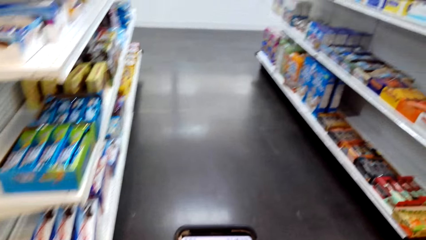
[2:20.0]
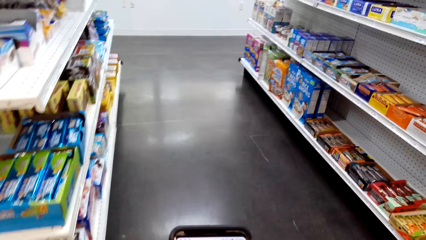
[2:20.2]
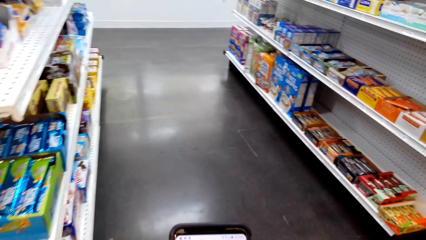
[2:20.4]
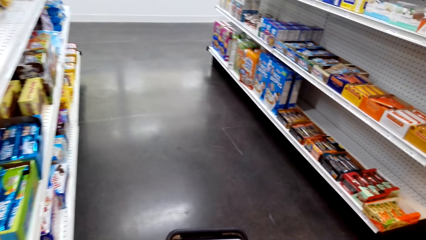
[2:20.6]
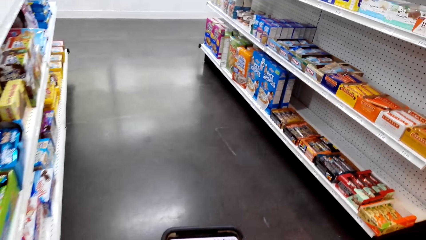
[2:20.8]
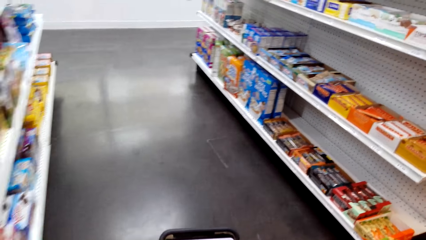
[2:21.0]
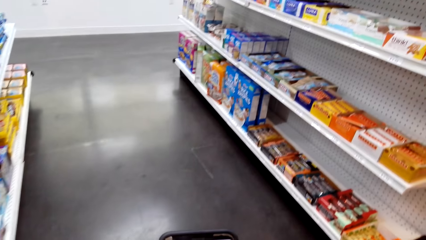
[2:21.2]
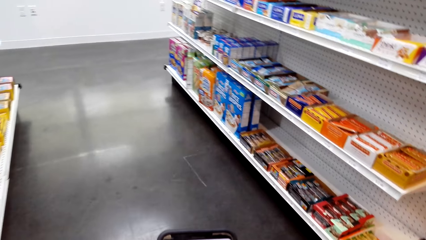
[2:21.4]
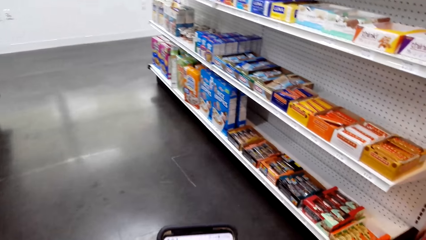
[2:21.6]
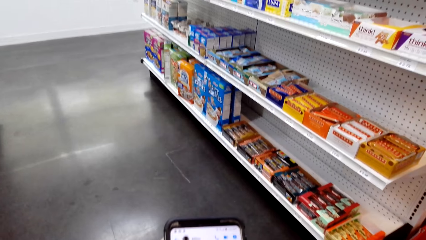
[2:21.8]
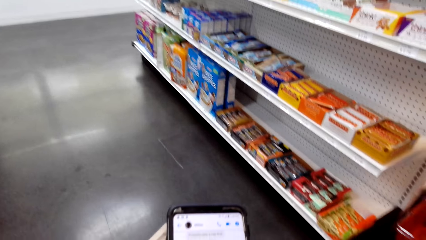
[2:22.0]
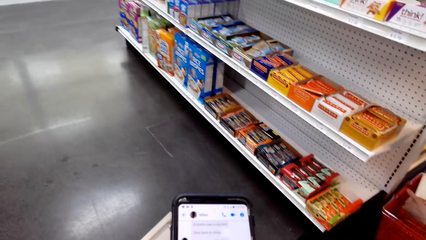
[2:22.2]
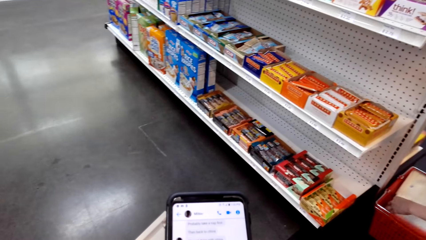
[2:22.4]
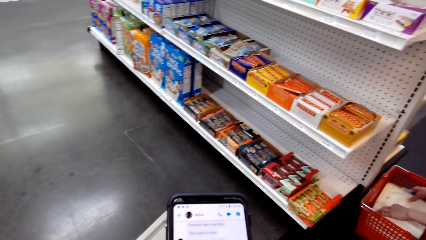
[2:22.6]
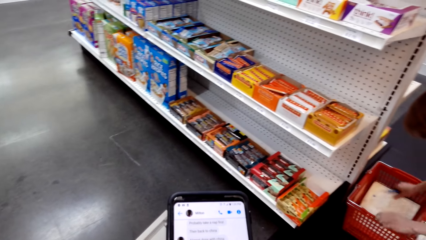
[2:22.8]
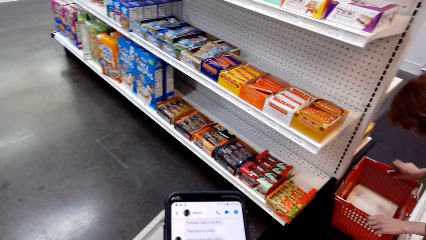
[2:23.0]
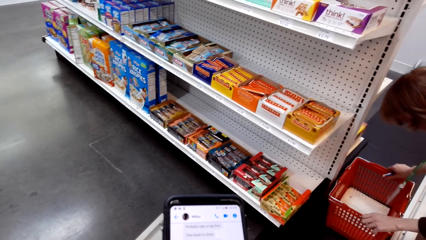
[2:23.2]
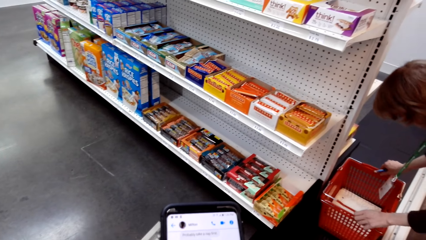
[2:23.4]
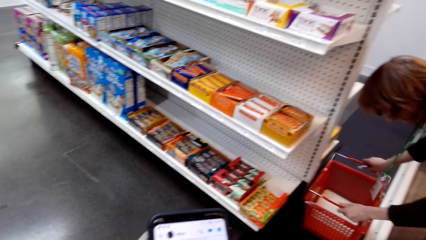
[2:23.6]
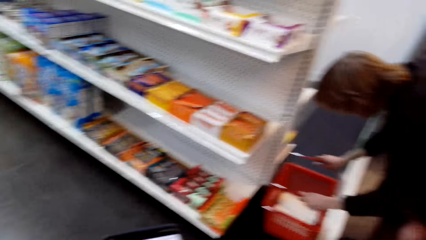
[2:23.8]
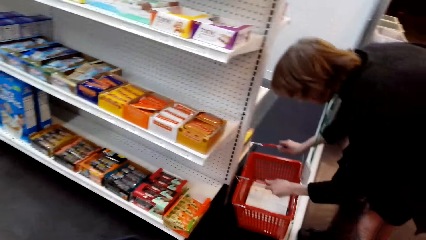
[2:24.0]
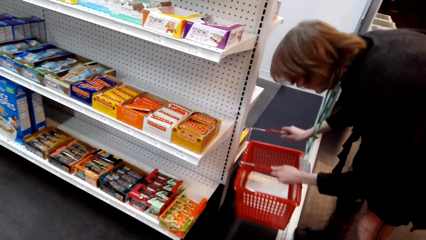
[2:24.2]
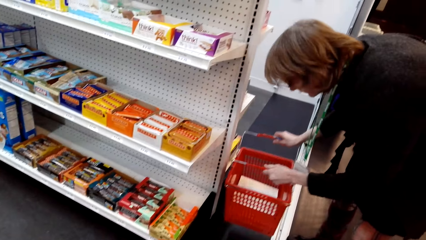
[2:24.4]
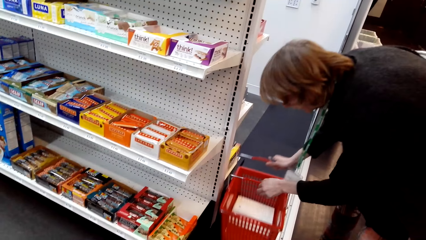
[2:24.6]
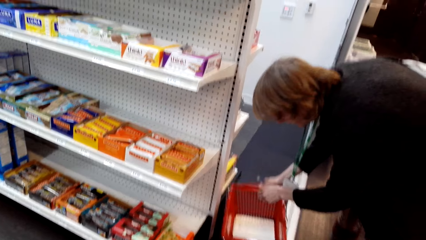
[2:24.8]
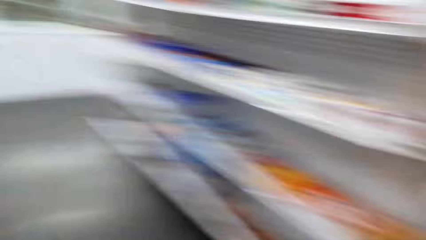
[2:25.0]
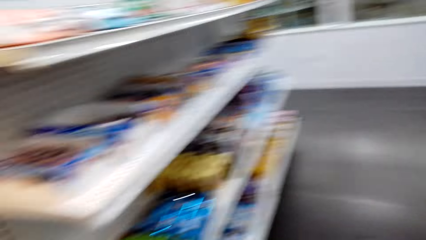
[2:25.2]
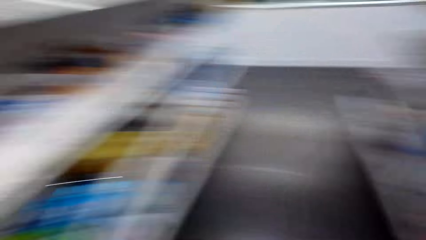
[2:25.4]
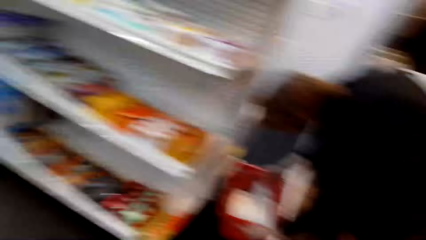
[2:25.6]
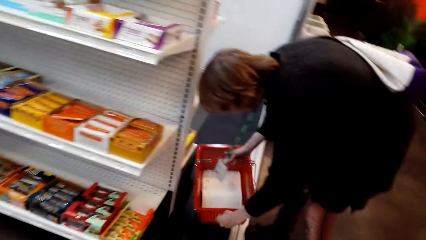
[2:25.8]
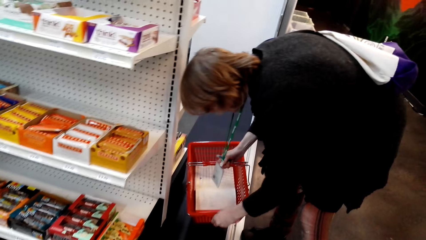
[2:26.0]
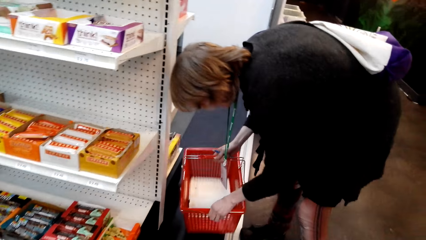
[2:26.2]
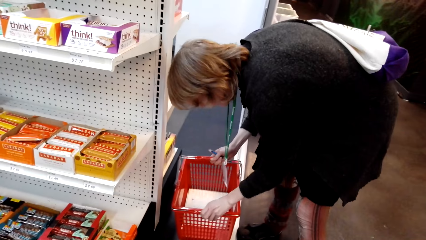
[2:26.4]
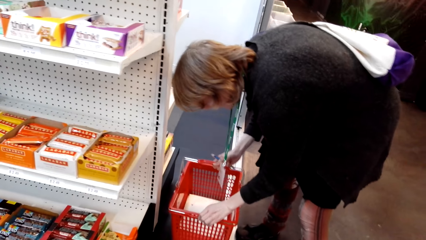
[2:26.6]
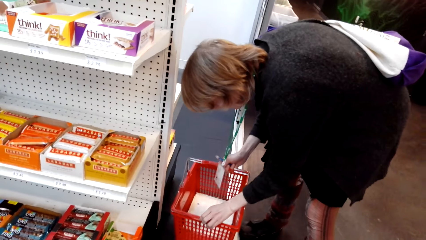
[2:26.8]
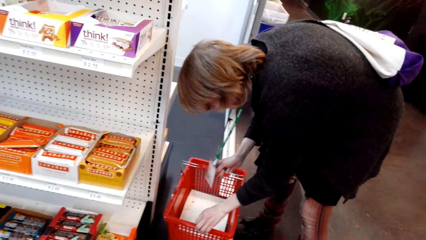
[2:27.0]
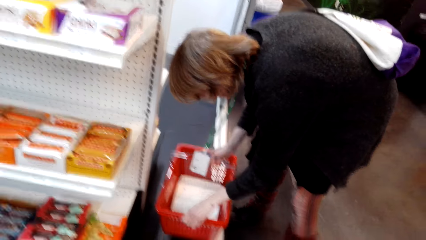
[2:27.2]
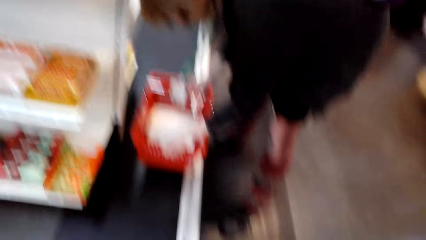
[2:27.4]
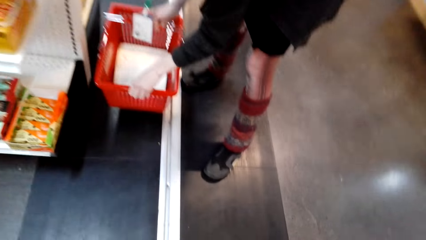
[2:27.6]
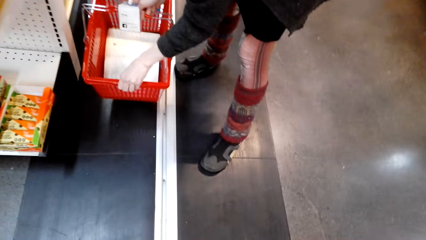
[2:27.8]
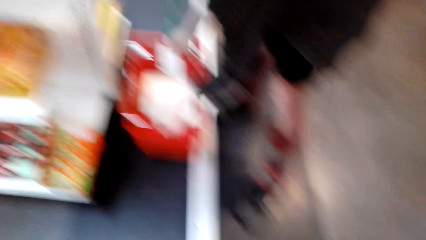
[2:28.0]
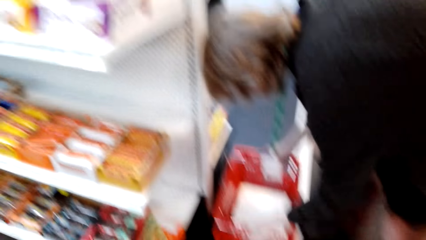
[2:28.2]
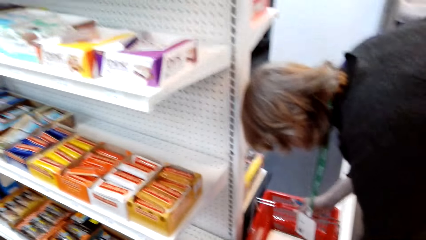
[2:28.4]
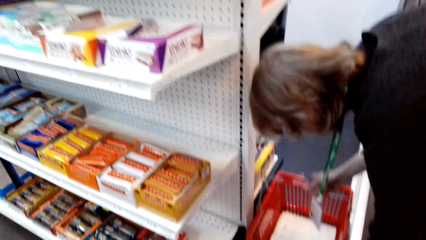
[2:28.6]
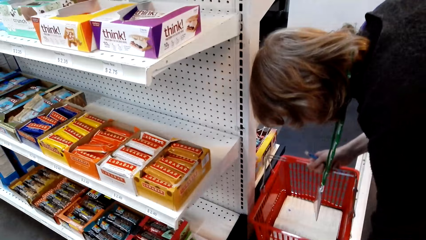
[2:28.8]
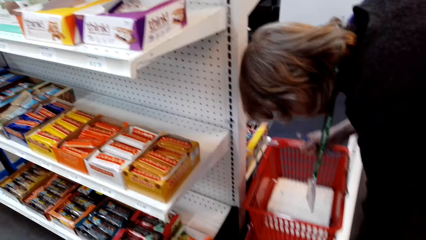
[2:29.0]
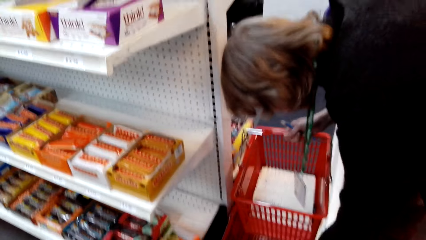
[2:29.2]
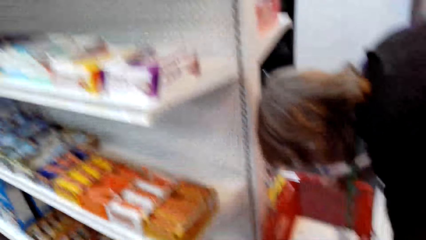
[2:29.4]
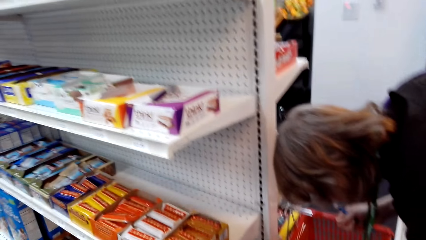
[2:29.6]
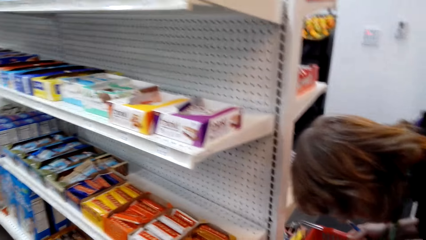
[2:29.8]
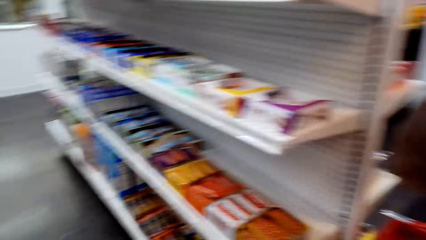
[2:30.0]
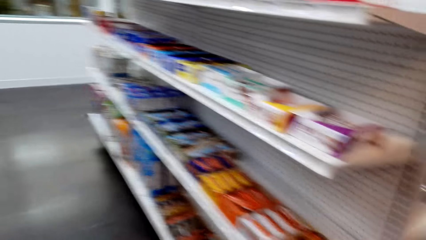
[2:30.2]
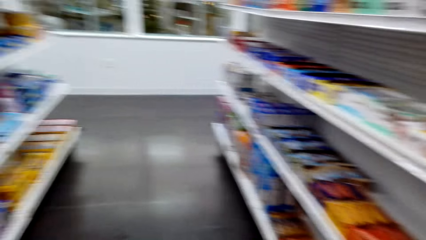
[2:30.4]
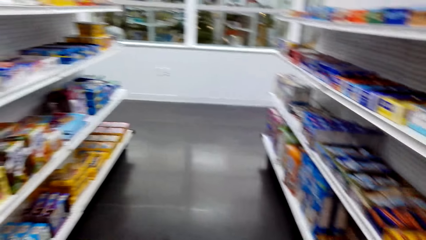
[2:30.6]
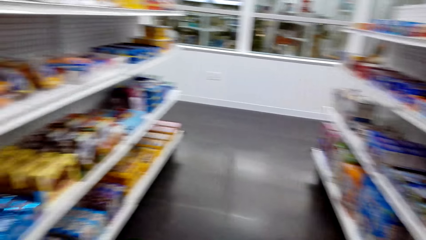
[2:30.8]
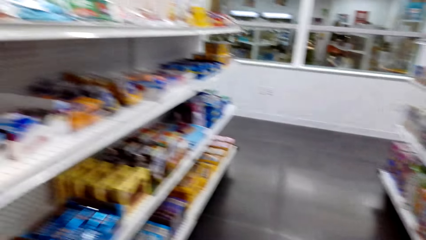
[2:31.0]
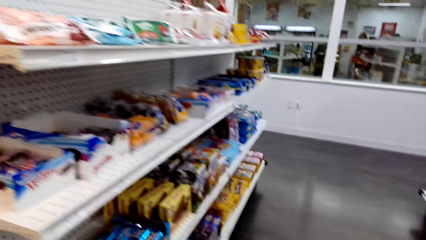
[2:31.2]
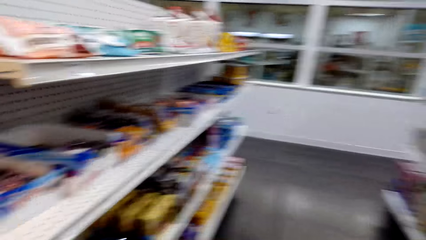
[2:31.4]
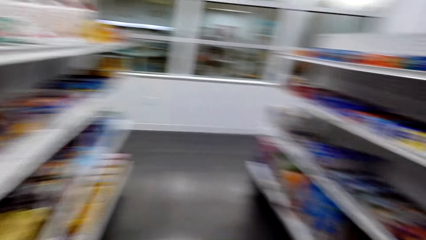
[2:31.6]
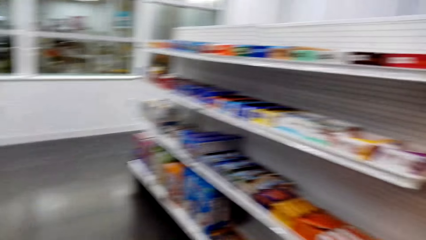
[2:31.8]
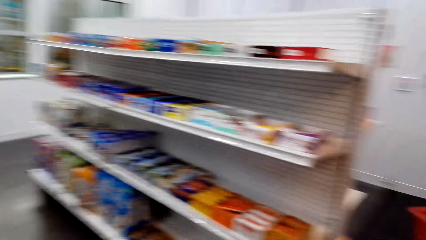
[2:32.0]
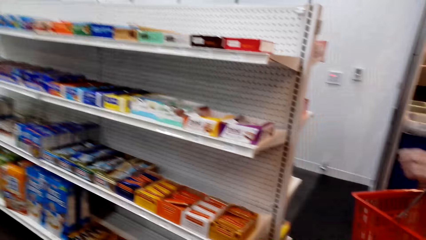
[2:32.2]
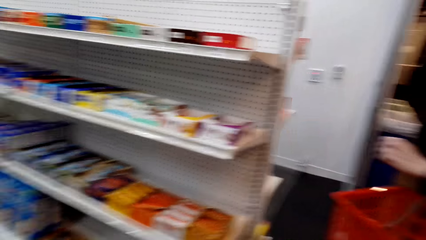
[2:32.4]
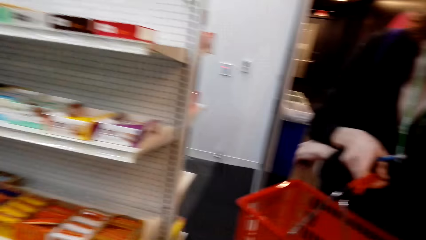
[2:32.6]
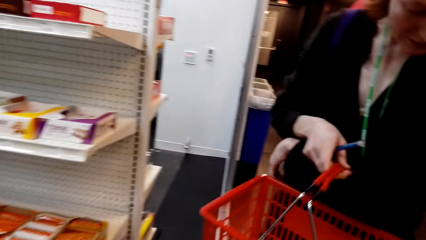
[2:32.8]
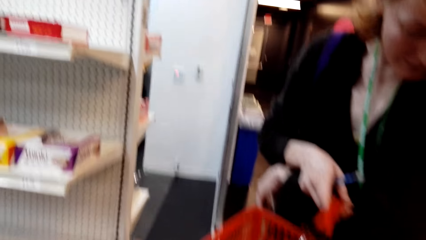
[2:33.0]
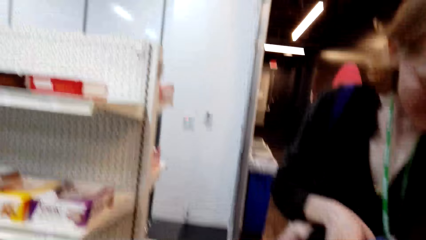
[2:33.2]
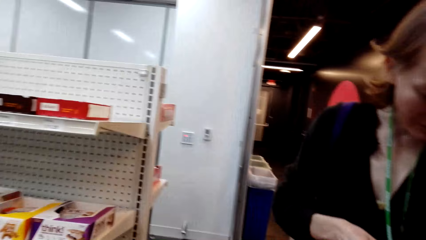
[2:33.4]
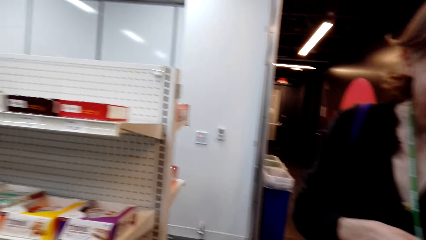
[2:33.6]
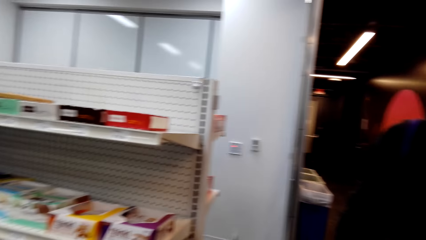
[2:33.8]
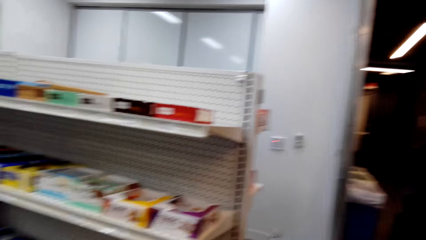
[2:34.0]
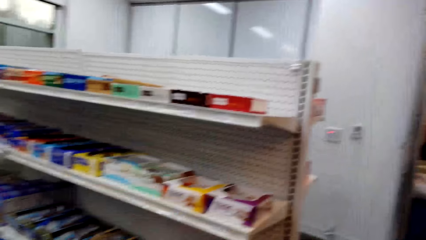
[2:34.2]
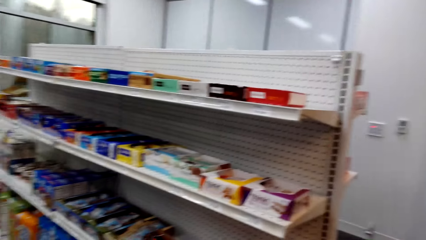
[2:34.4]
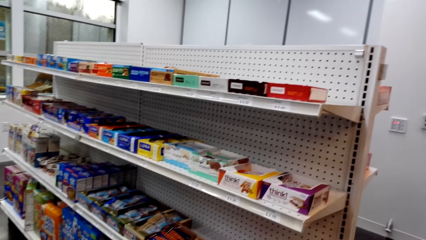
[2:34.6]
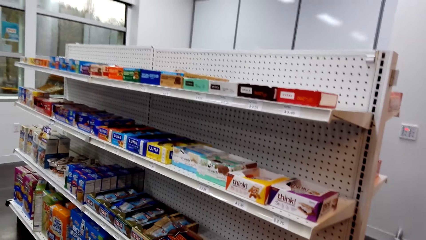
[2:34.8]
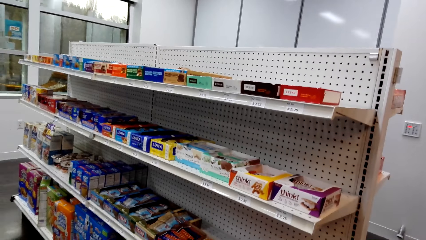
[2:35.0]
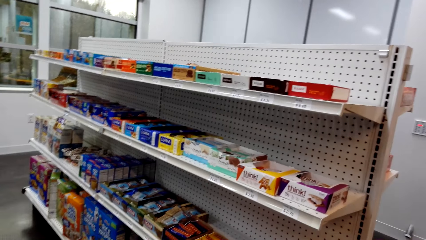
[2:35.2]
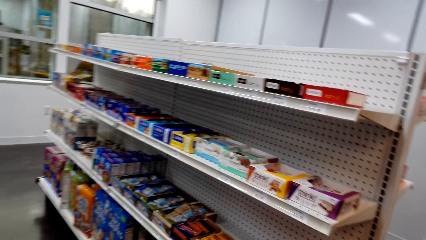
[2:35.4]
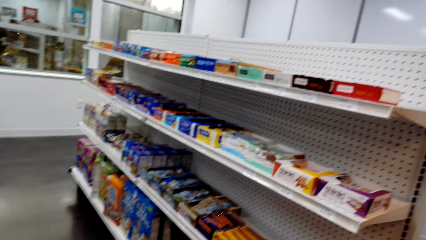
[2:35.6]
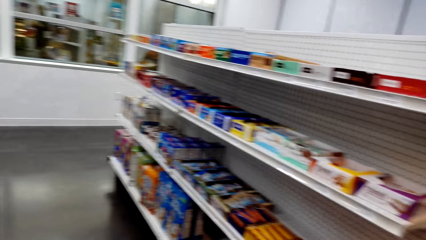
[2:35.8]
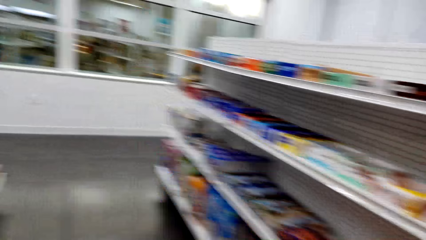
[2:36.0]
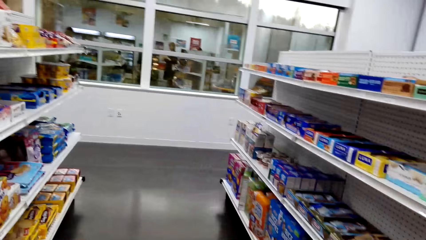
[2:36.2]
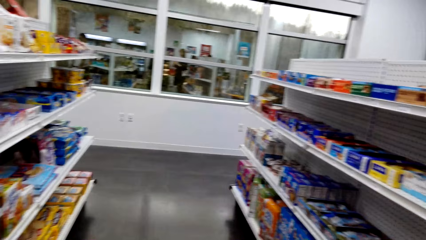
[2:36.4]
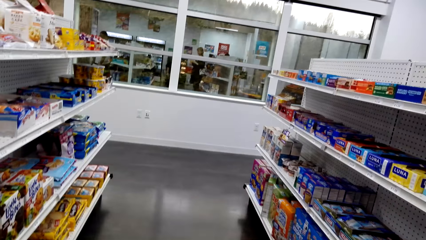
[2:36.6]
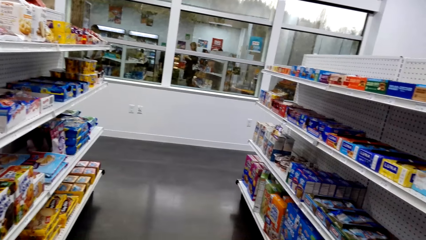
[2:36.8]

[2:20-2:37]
A woman picks up the shopping bucket. The camera wearer uses her phone. She converses with the woman. She looks around the supermarket. The woman converses with the camera wearer.
